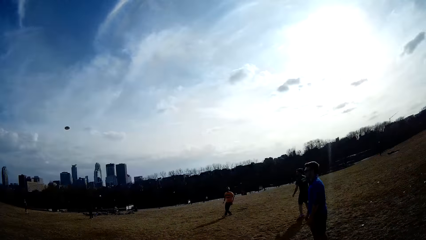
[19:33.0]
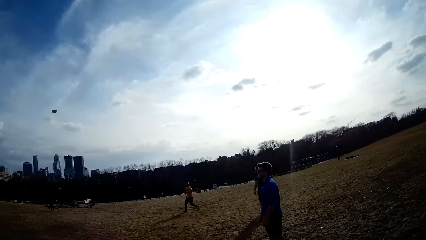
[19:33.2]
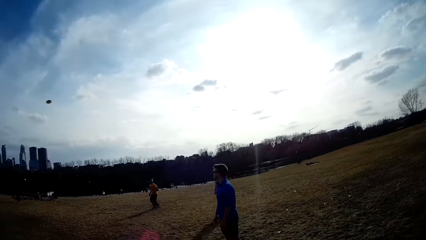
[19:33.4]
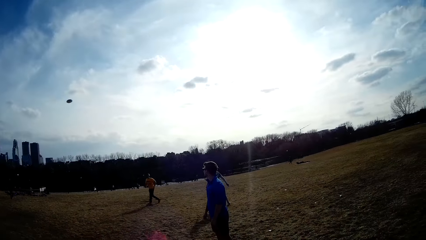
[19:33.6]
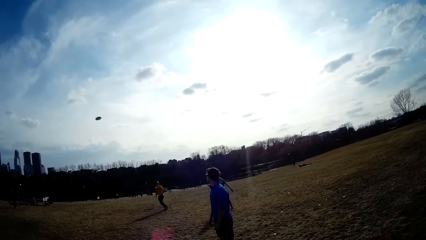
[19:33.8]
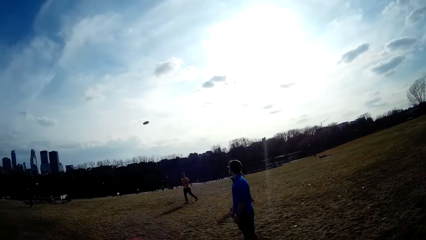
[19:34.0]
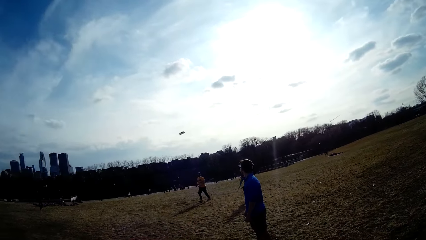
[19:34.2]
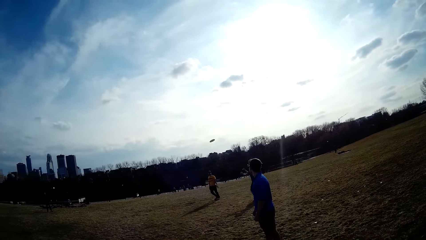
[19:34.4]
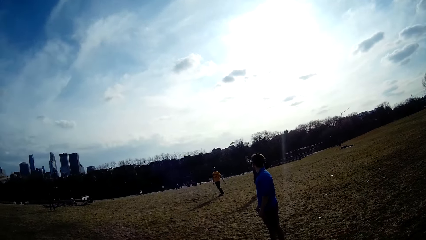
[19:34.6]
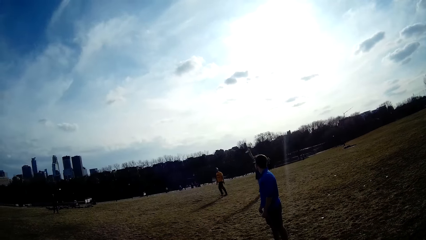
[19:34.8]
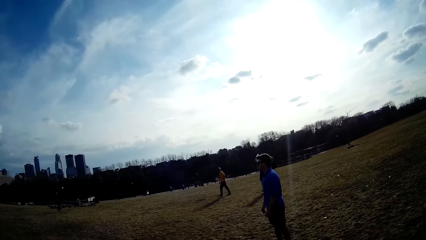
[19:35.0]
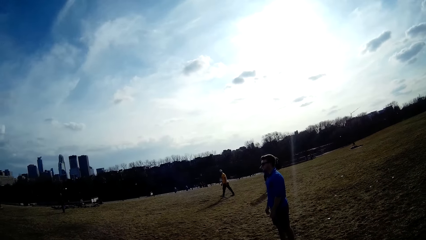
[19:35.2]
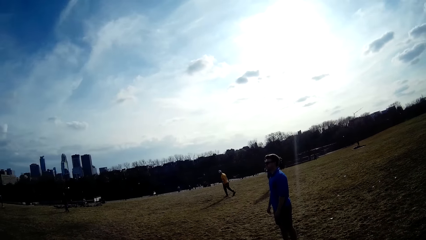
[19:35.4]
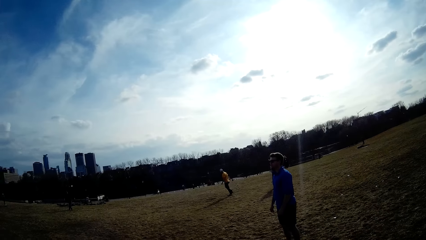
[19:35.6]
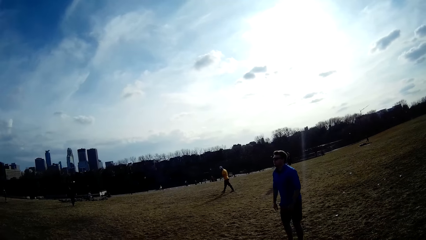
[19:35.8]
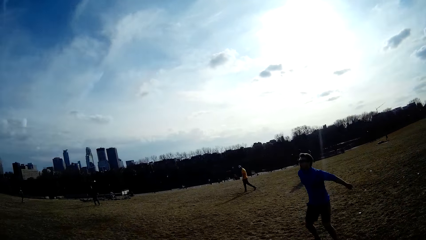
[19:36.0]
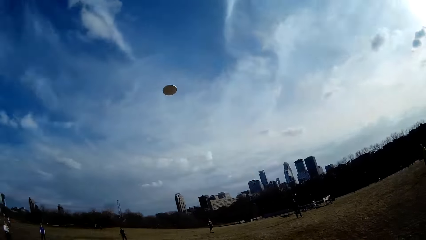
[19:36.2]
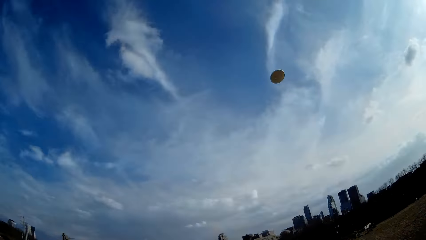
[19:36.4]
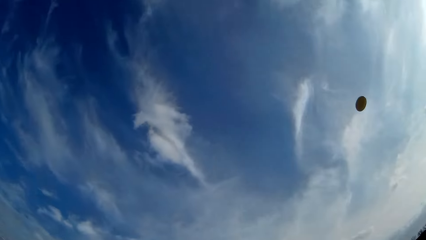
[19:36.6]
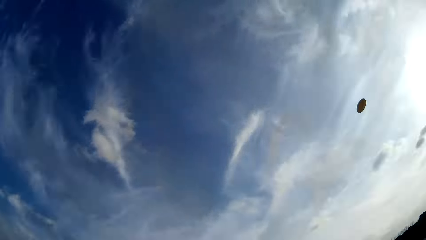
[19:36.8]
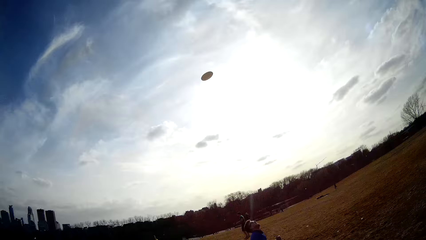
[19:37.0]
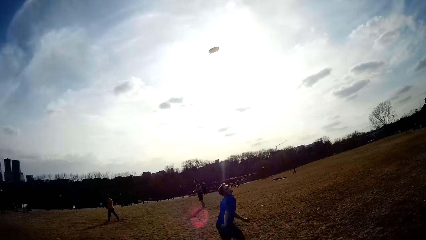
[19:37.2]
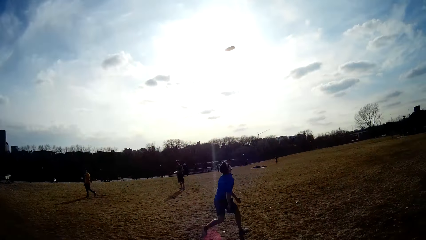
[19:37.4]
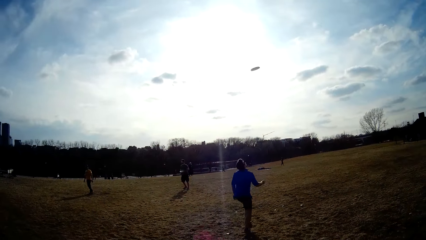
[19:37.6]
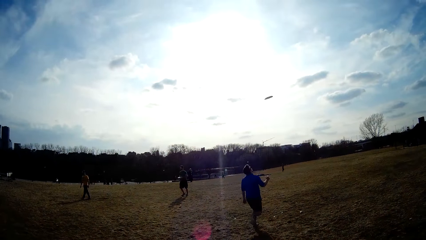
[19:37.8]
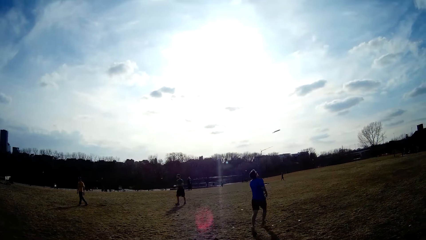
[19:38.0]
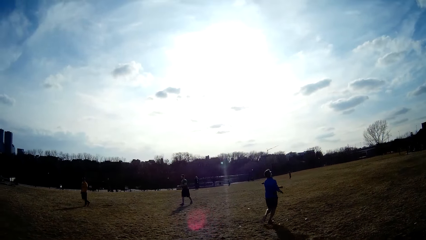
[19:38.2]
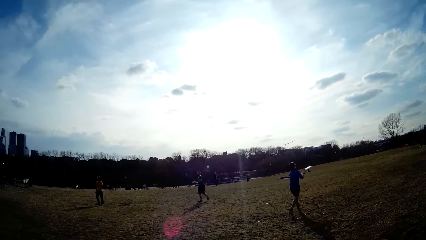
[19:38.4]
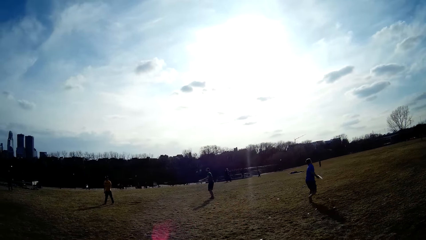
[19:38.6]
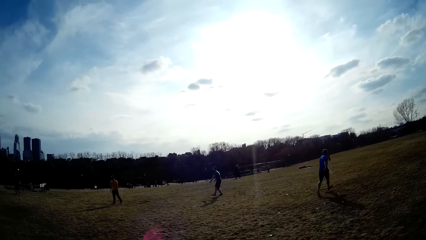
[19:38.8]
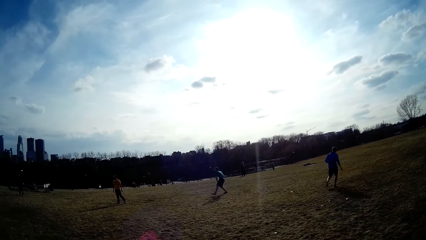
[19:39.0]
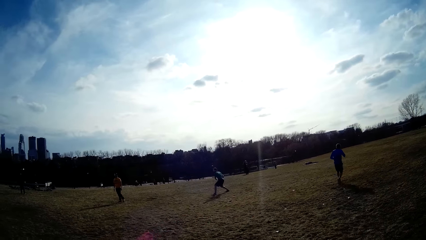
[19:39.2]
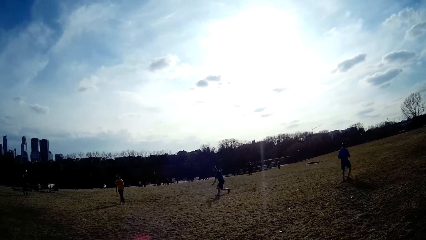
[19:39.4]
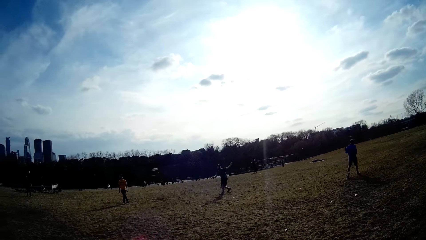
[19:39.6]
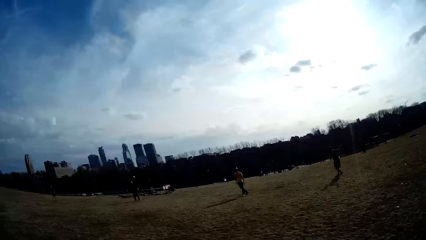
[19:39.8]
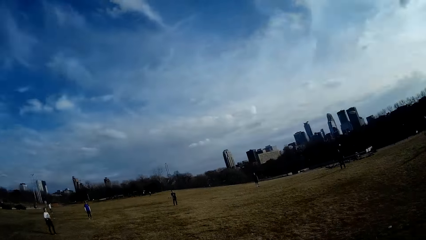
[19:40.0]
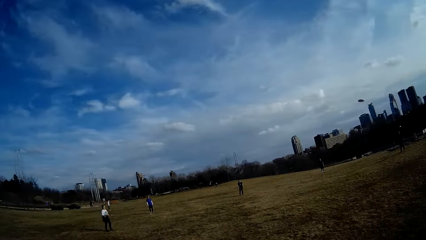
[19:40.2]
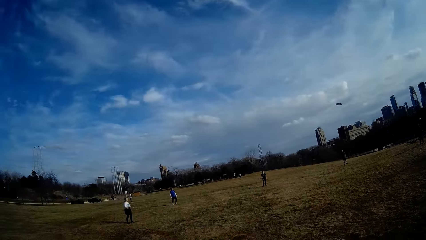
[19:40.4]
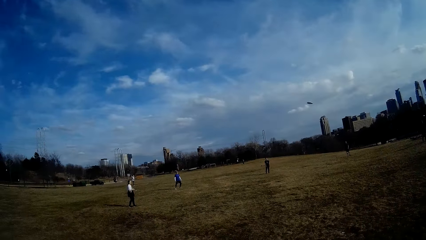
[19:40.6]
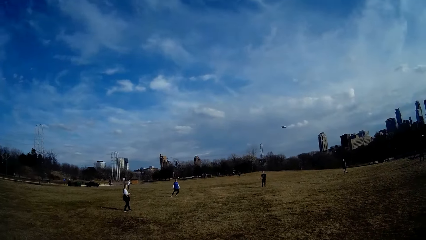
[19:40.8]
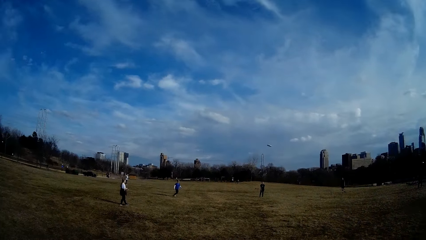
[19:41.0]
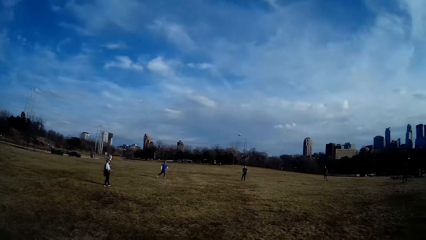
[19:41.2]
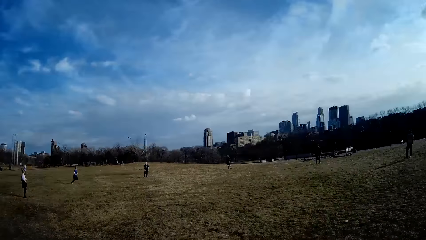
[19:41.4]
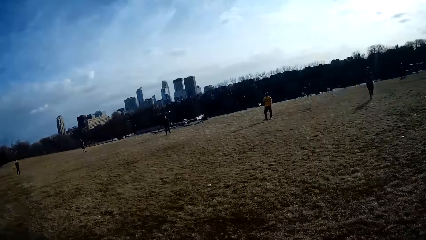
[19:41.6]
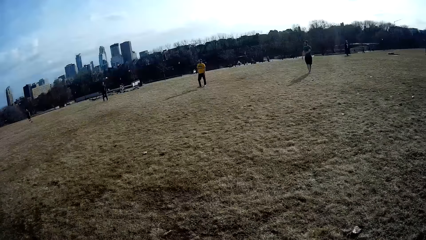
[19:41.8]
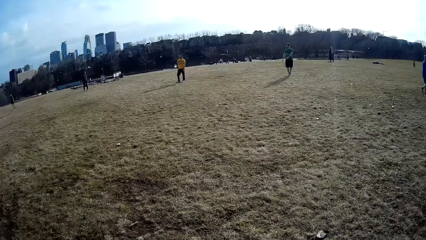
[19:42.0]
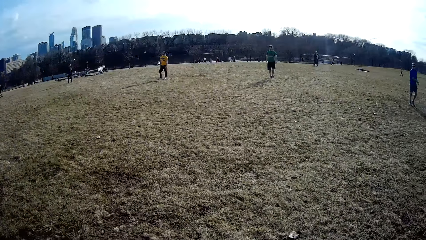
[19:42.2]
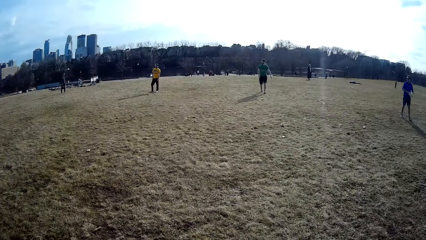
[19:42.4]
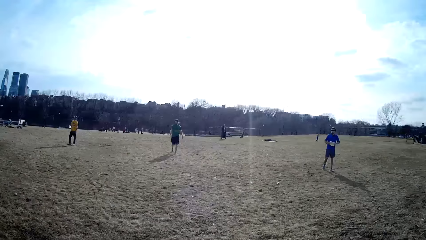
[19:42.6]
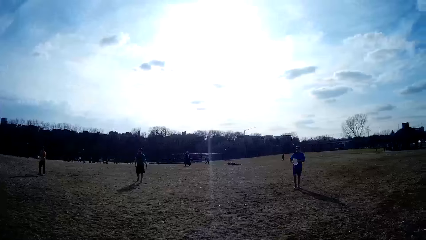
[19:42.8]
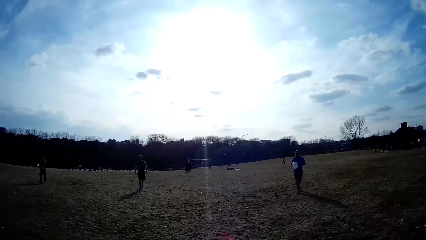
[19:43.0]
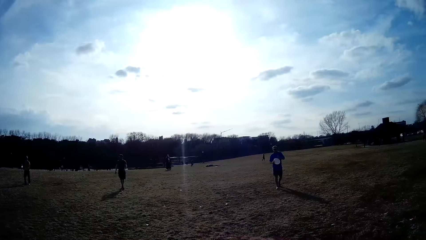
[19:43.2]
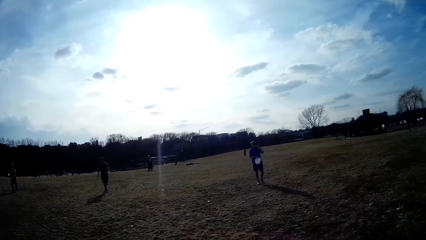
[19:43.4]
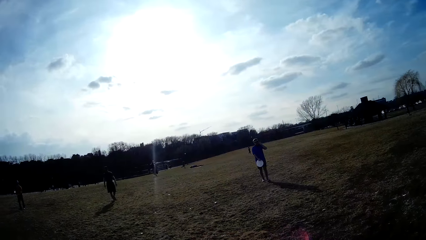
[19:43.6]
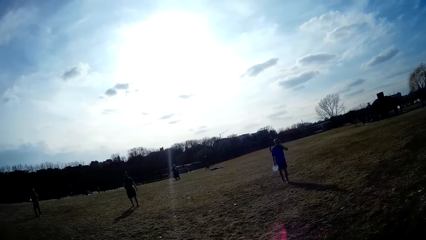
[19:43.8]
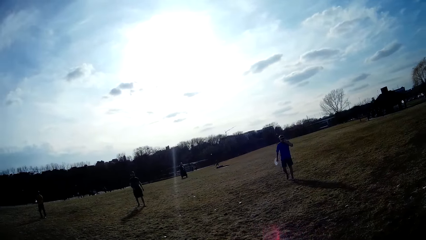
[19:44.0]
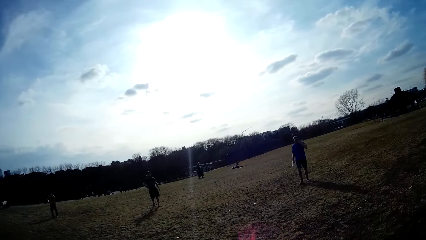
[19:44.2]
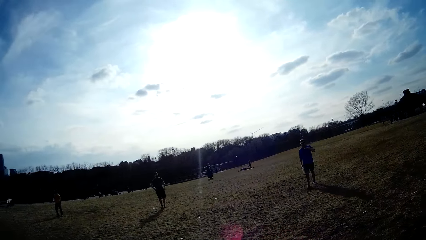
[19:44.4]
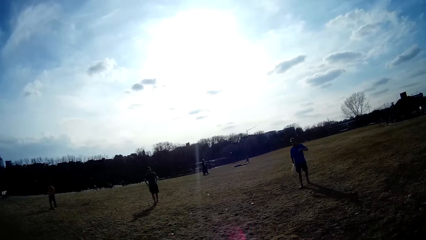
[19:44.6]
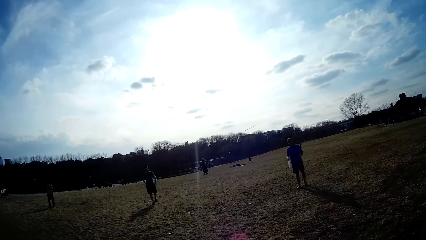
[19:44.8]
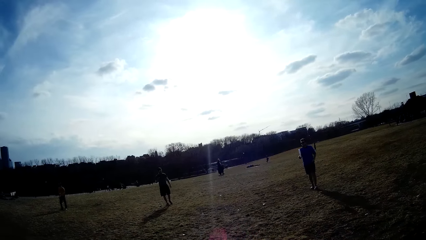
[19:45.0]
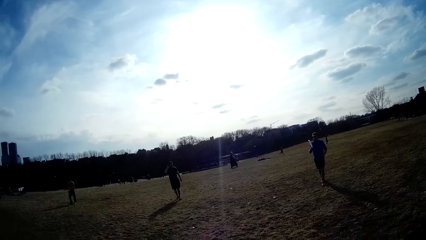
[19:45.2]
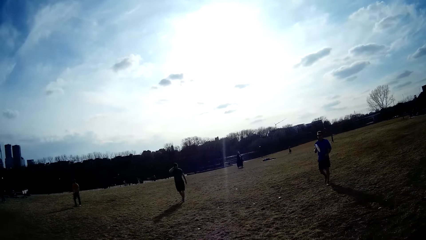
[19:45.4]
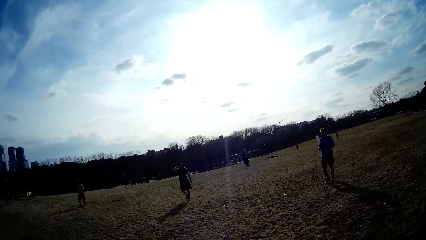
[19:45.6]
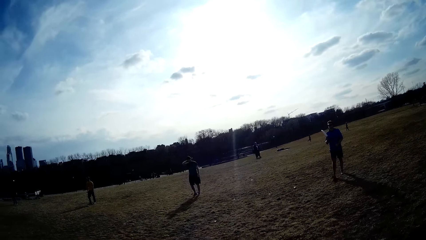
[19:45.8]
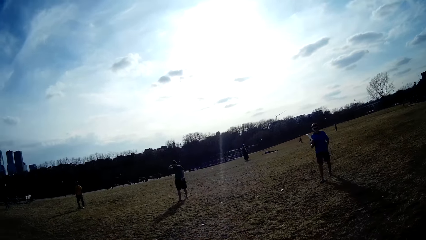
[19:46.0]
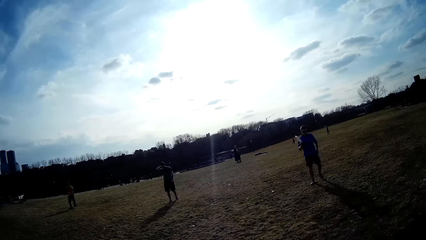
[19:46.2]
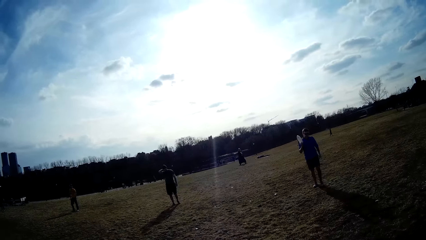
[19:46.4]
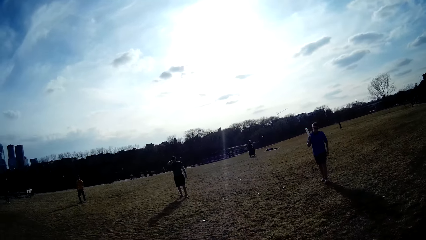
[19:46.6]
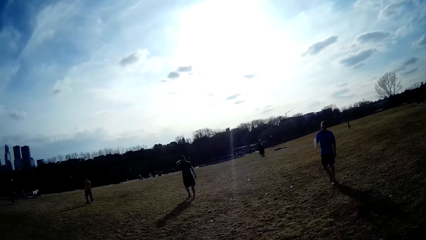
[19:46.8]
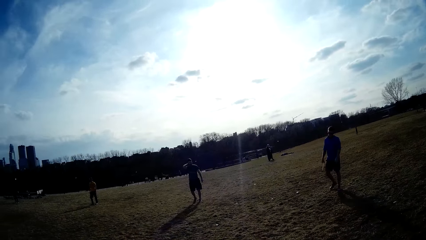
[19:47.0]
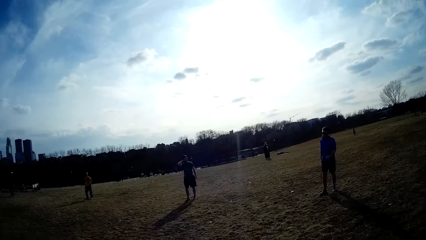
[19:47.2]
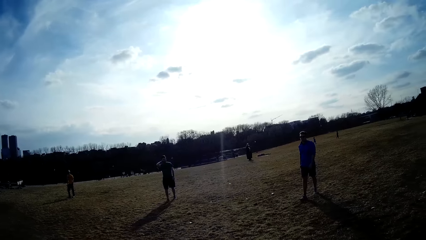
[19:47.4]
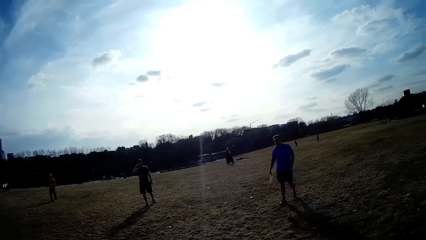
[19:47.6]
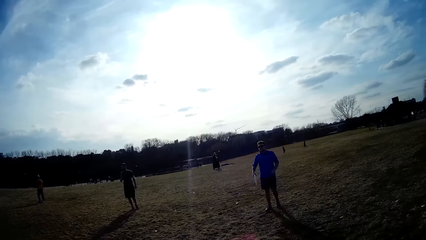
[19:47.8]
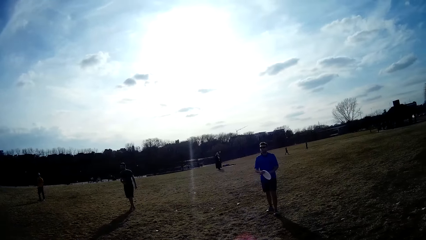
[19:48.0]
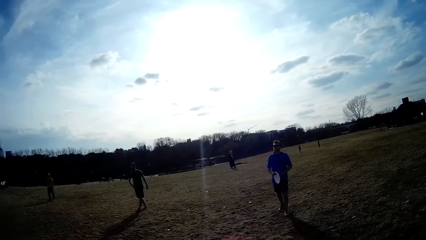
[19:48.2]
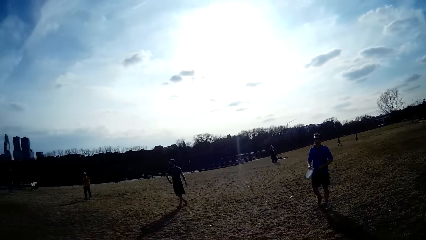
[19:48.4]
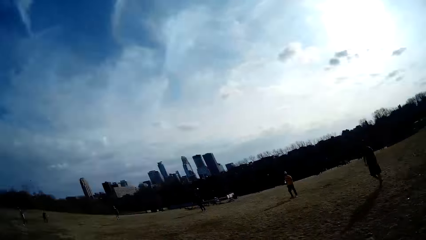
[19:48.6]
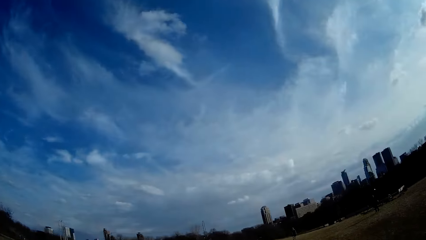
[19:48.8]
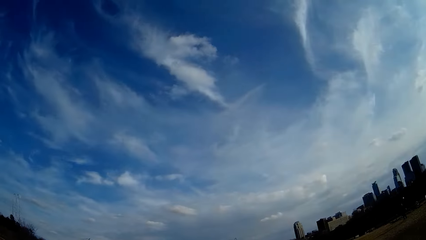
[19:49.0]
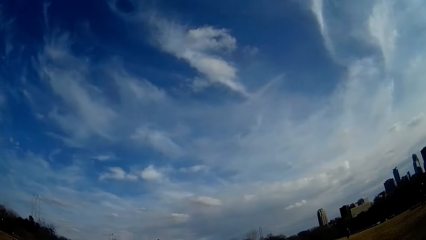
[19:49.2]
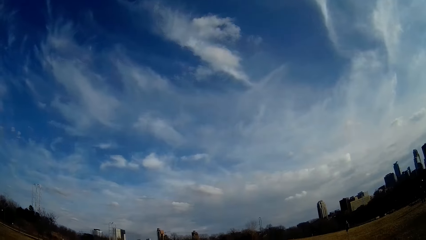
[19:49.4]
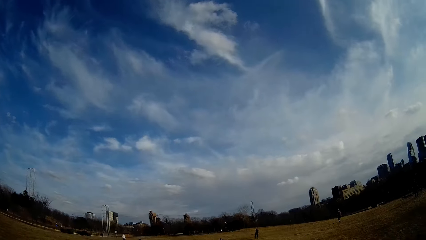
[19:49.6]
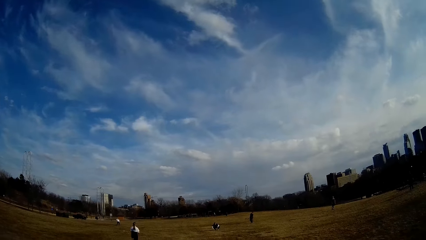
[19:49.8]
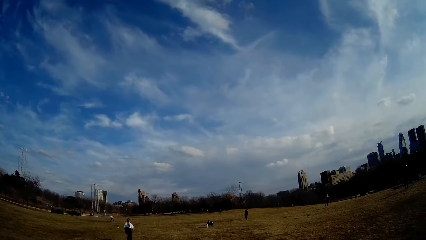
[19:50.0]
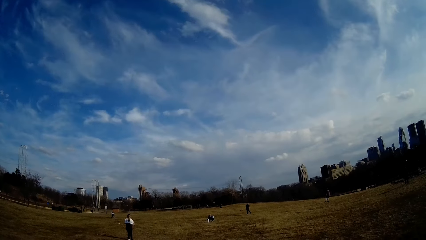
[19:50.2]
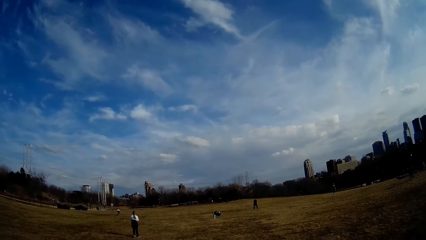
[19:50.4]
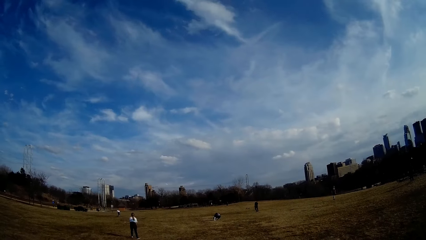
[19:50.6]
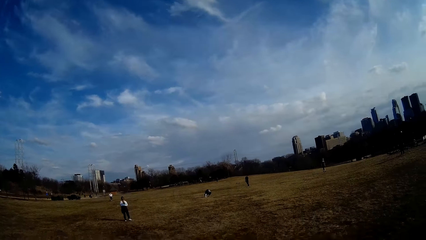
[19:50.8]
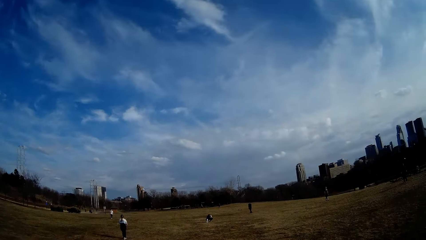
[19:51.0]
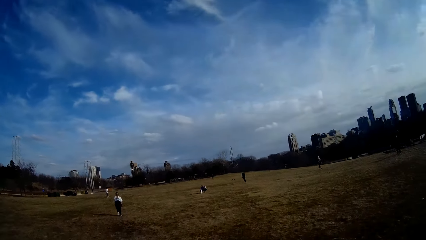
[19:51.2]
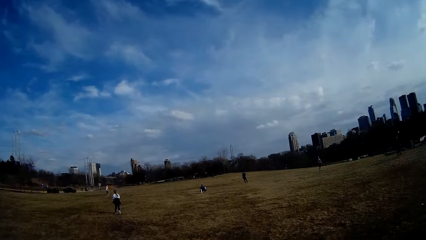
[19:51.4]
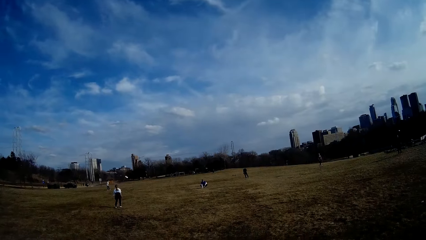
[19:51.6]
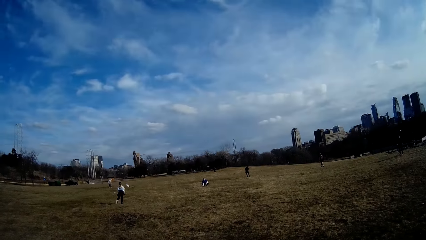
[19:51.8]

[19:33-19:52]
A man catches the white slate in the air. Another man catches the white slate in the air. Another man catches the white slate in the air. The second man throws the white slate in the air. The first man makes for the white slate in the air. A boy runs towards another boy. The camera wearer plays handball with a plate-like ball with other persons on the playground. The third man raises the white slate in the air. Another man throws the white slate in the air. The first man touches the ground.
